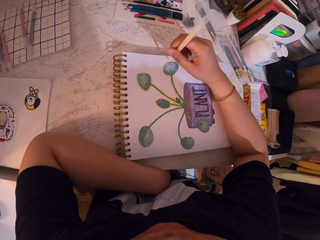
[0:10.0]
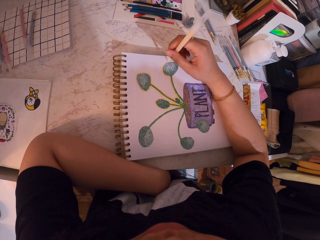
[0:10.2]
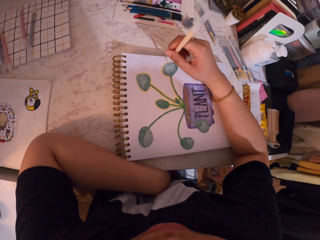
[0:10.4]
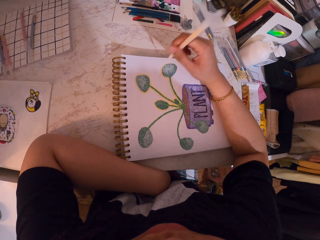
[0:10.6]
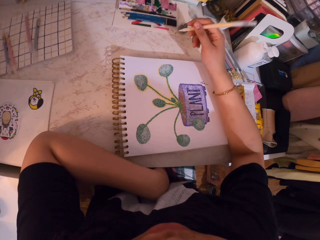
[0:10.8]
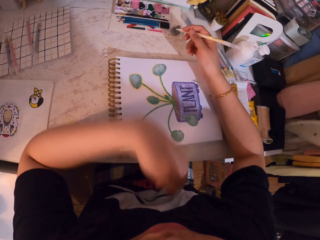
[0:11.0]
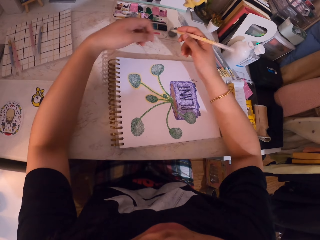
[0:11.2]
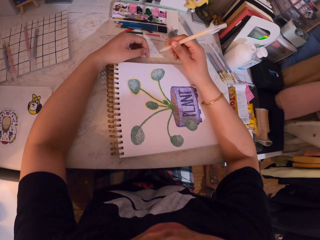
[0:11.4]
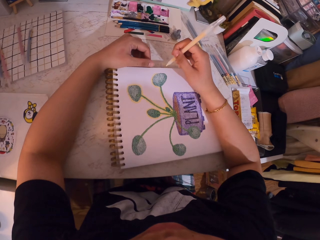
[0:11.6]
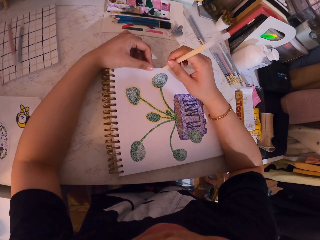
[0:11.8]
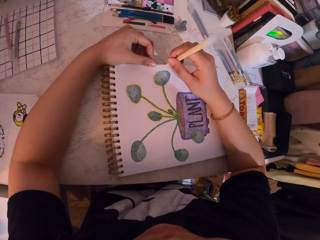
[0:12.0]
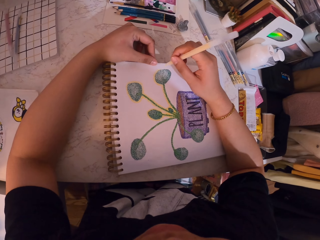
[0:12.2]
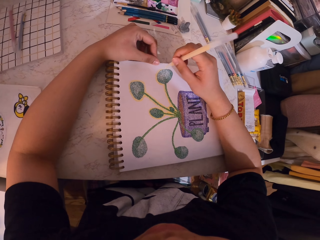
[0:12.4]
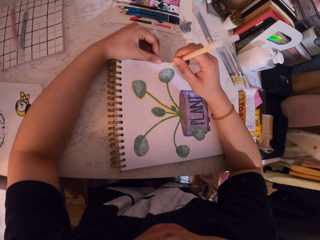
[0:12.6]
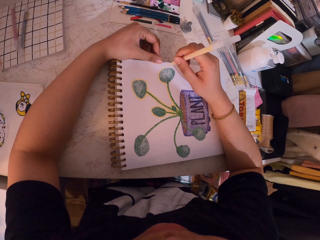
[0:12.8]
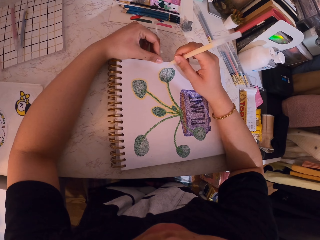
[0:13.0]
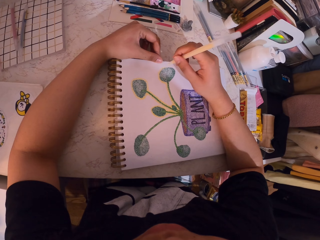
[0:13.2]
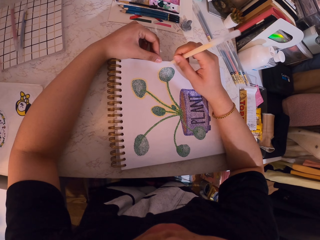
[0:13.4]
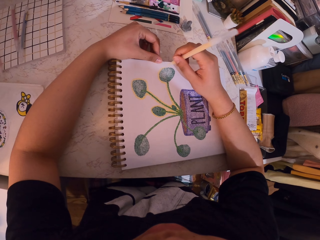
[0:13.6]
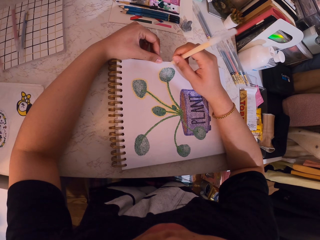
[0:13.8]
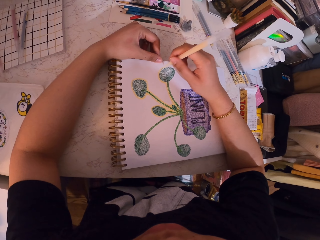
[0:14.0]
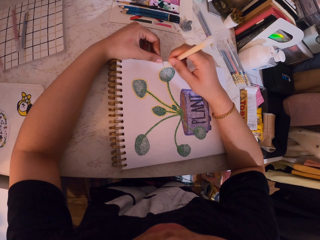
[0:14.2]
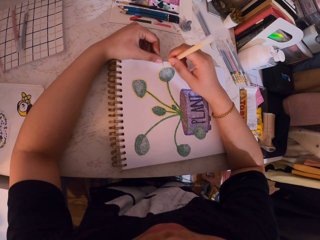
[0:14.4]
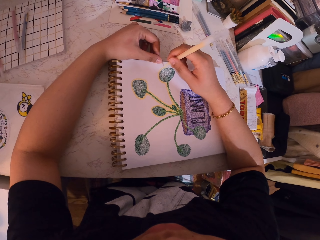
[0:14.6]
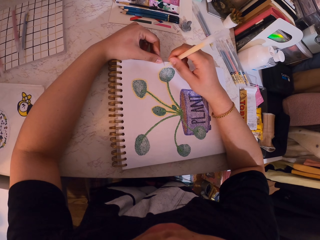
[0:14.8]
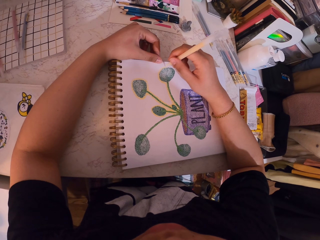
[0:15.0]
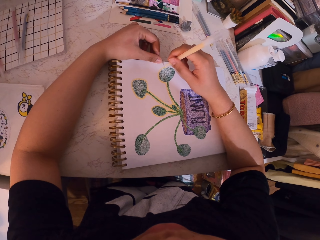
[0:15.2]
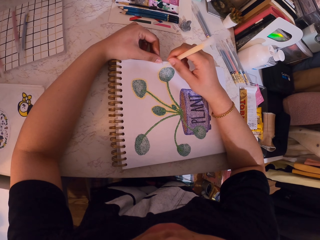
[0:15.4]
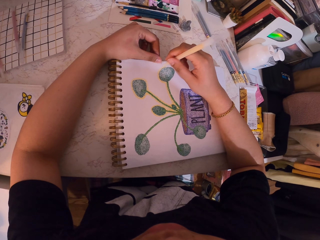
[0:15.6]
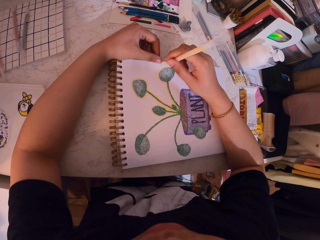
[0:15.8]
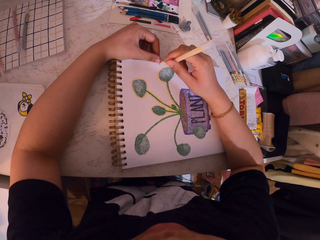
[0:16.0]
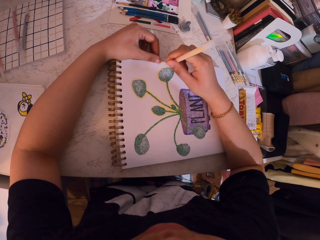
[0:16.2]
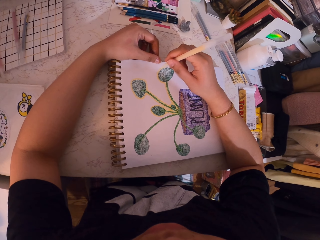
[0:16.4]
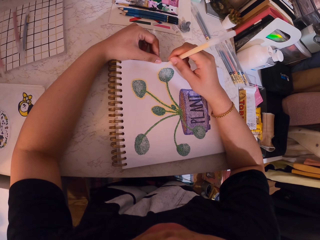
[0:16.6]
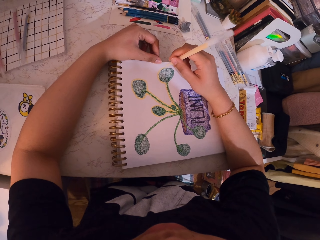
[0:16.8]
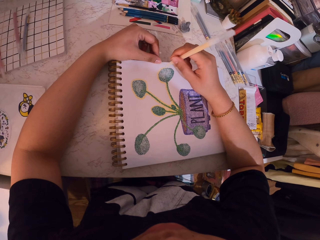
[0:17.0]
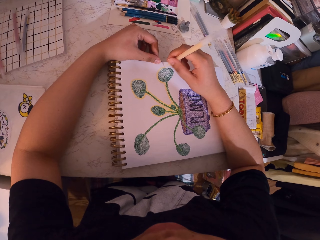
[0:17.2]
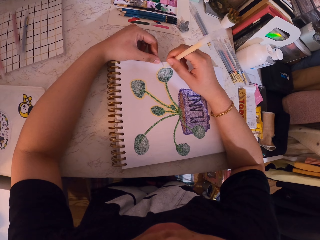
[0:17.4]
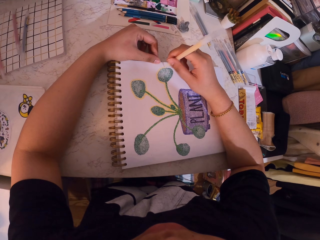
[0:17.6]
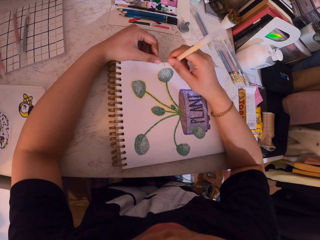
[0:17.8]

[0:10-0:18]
The camera wearer holds a drawing book with a hand. They paint the drawing book with a pen.

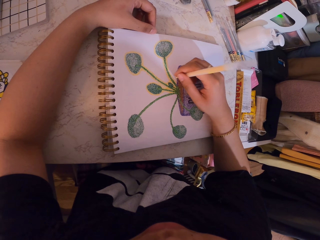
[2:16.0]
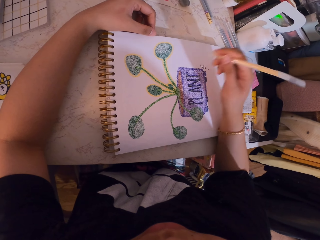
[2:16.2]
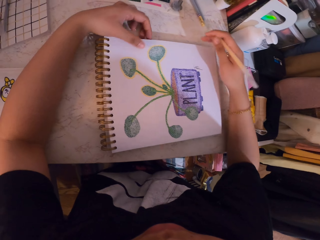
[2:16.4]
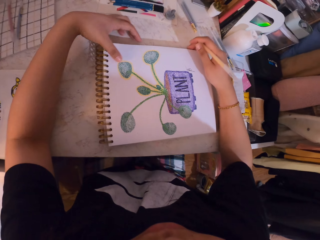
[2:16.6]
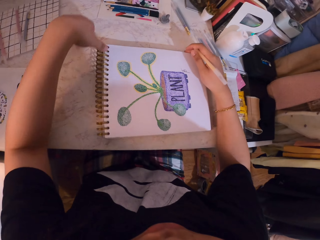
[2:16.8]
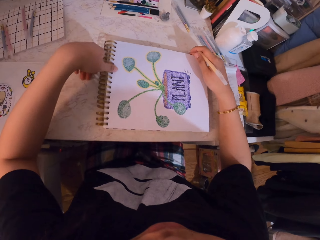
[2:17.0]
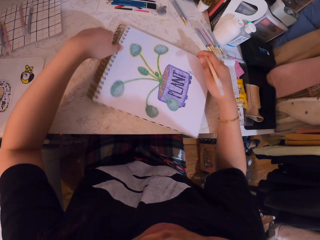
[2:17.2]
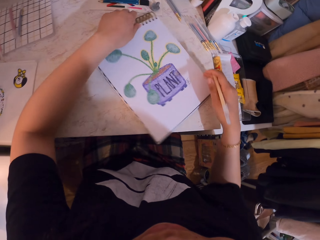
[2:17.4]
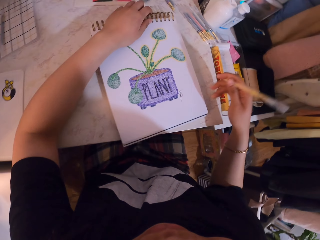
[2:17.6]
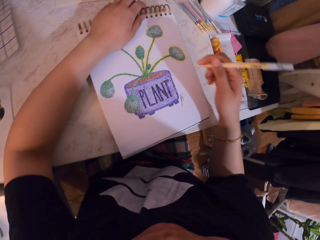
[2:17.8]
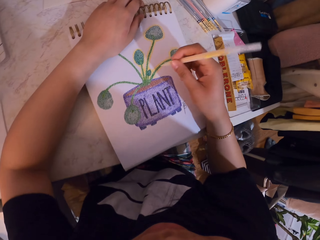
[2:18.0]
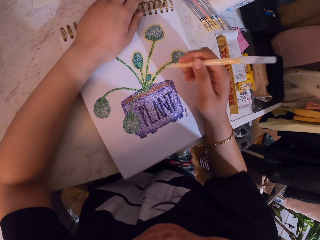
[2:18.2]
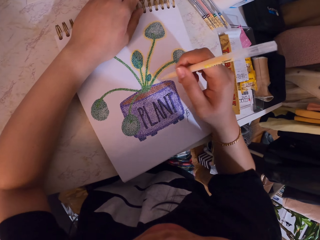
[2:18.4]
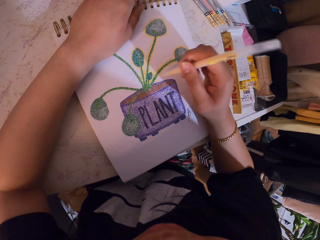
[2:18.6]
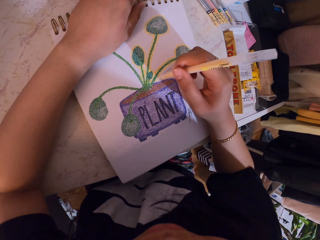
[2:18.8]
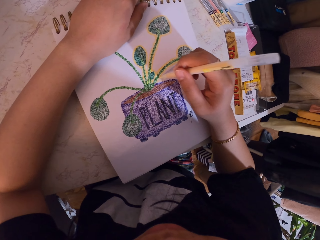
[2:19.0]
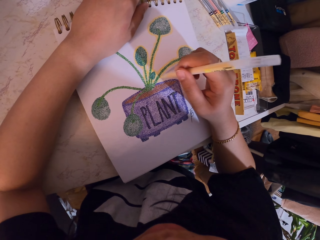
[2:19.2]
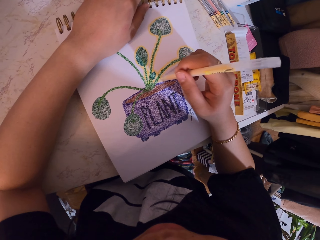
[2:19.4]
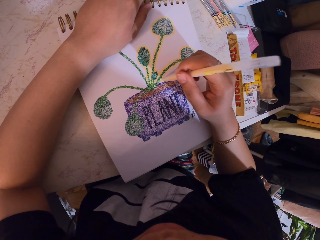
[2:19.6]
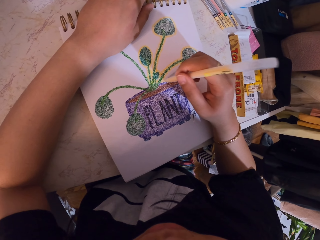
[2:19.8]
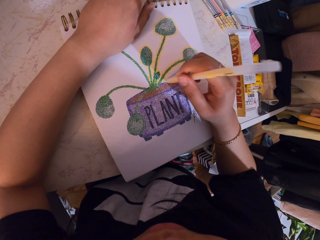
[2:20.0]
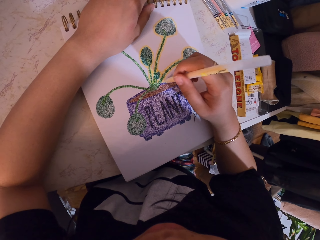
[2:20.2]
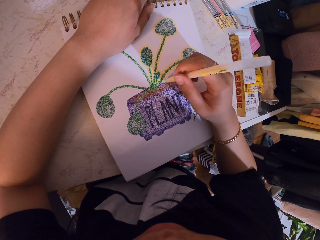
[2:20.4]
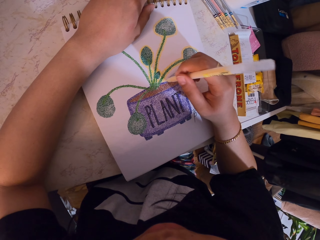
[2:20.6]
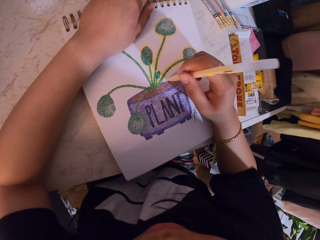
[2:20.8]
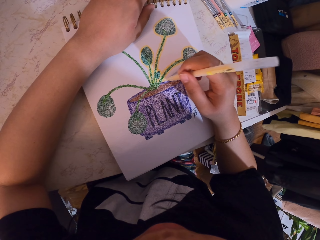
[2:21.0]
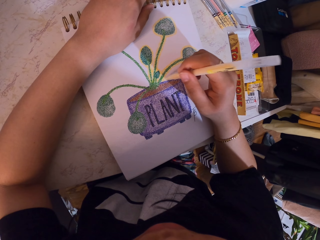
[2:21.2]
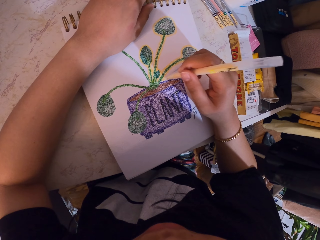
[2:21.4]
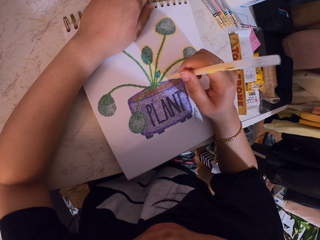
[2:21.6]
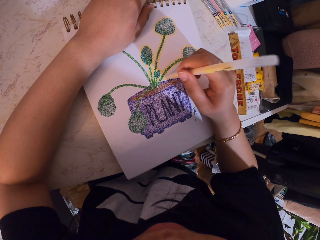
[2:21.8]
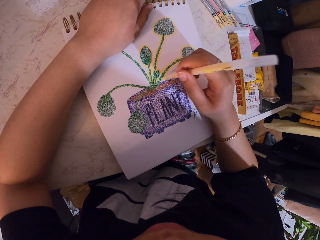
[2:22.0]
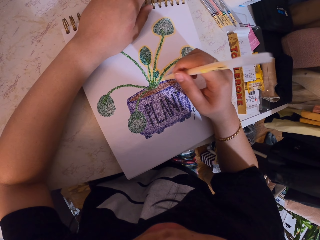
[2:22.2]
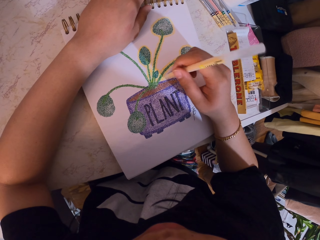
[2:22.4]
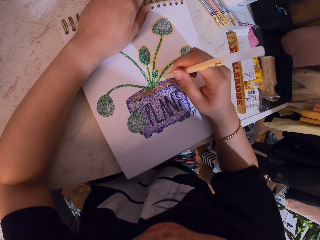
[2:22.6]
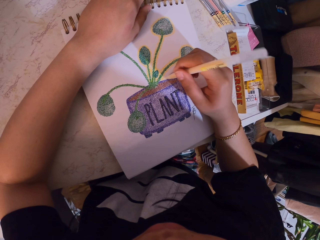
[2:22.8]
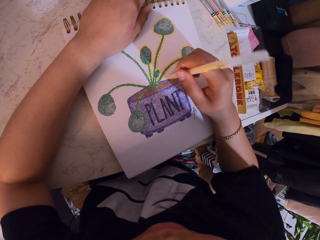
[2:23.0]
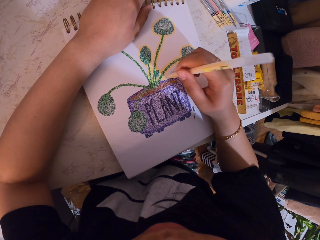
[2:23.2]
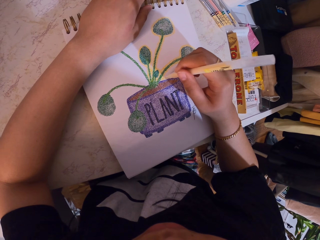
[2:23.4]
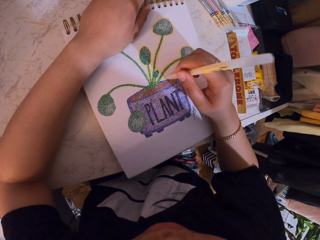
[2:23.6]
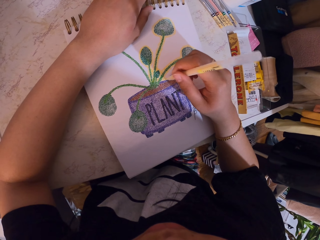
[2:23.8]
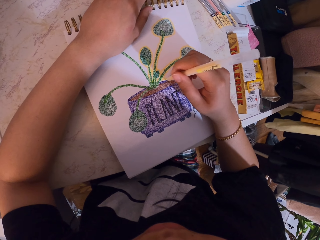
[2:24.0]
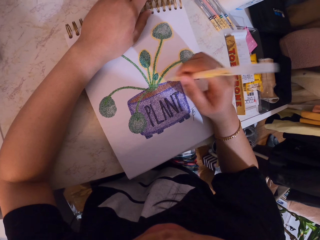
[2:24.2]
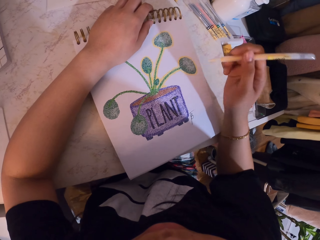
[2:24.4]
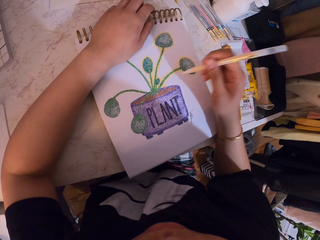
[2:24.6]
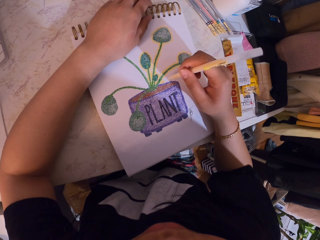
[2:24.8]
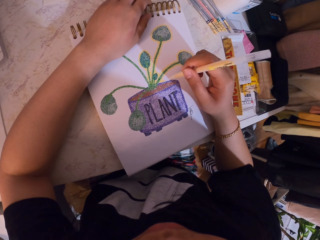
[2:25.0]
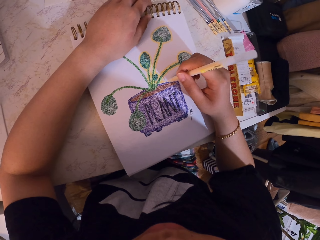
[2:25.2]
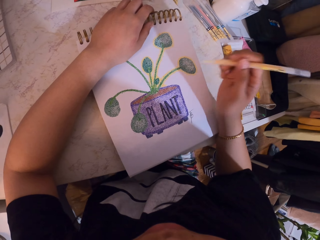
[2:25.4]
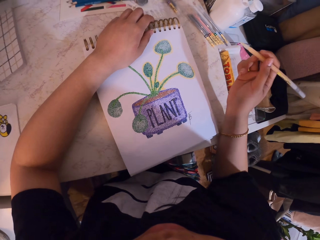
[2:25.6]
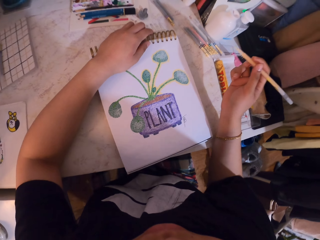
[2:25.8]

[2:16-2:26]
The camera wearer moves a drawing book on a table. They turn the book around. They paint the drawing book with a pen.

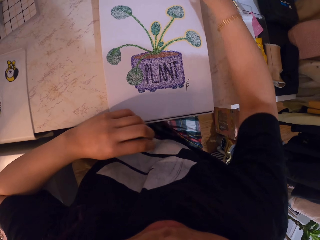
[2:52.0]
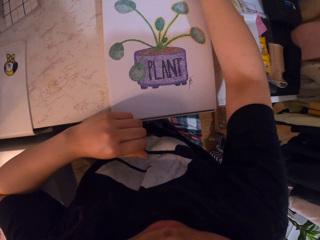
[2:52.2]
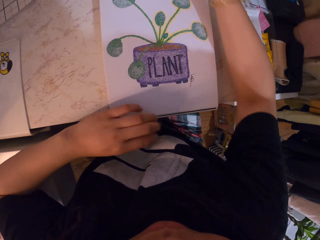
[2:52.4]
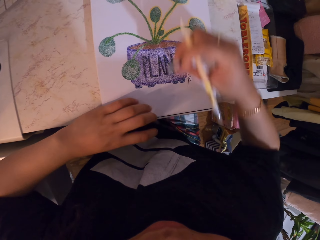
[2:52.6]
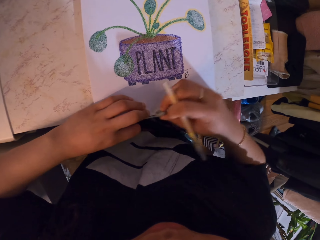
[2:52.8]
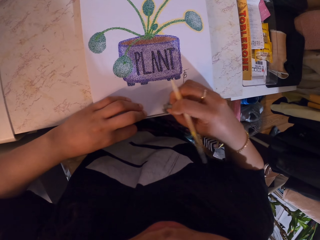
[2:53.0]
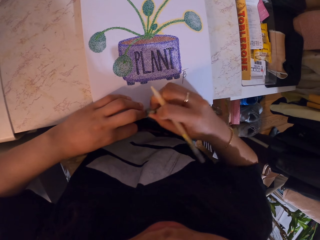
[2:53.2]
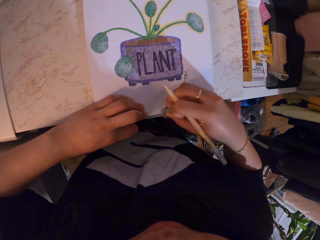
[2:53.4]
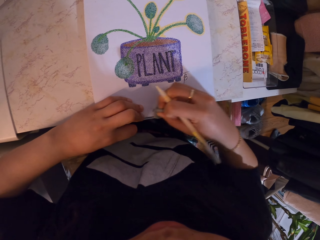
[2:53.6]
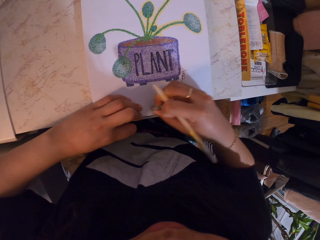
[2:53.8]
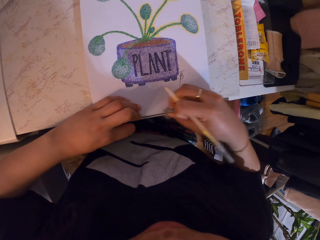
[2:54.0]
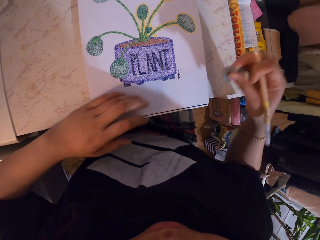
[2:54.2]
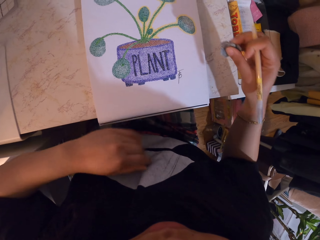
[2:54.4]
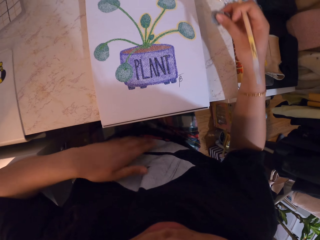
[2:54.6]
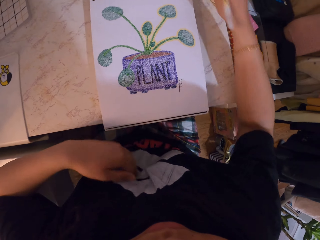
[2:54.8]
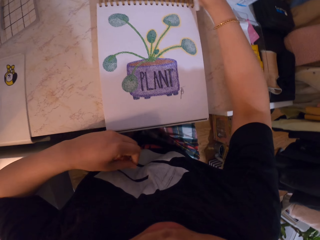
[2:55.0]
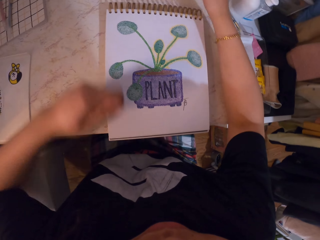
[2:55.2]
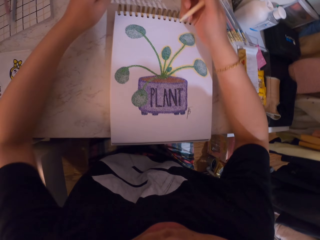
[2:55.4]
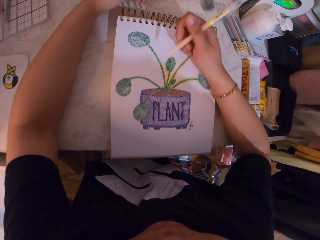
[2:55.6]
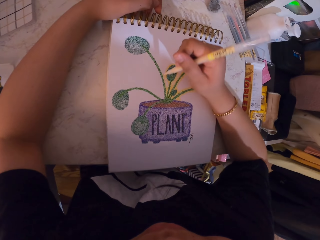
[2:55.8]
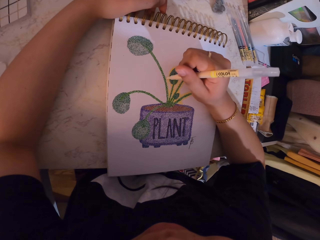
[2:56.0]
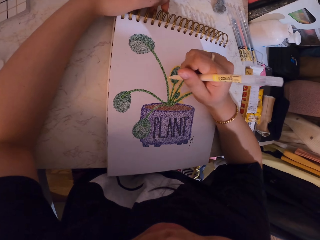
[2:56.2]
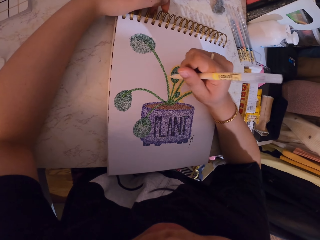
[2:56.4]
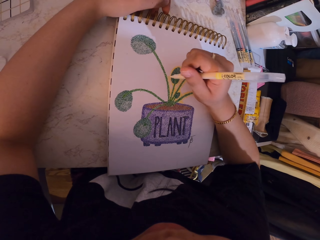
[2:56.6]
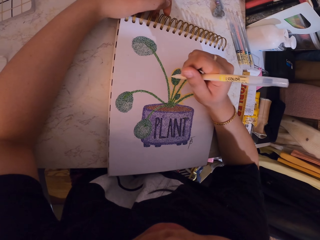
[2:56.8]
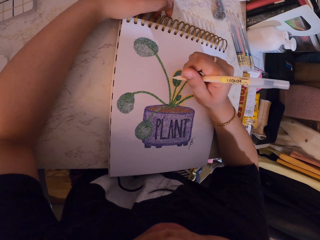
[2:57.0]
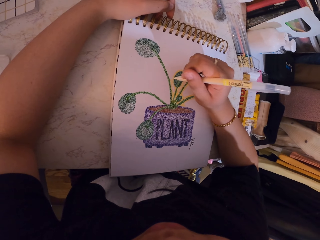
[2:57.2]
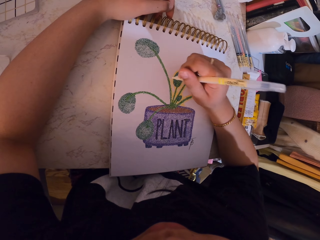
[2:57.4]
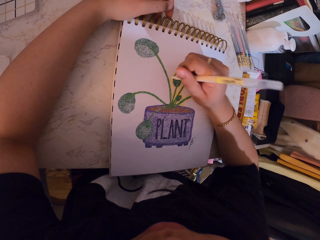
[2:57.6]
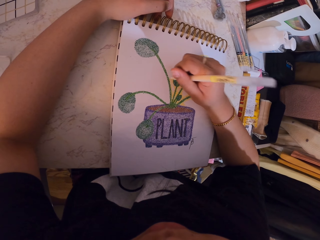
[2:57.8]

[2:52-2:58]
The camera wearer picks up a rubber. They rub a book with the rubber. They put down the rubber. They paint the drawing book with a pen.
